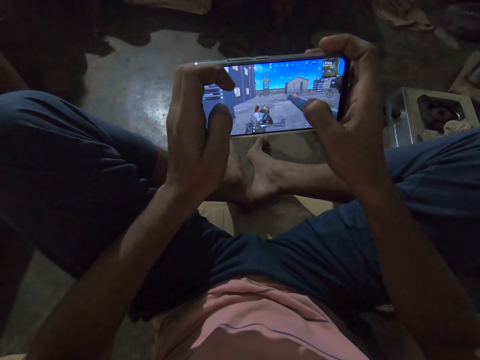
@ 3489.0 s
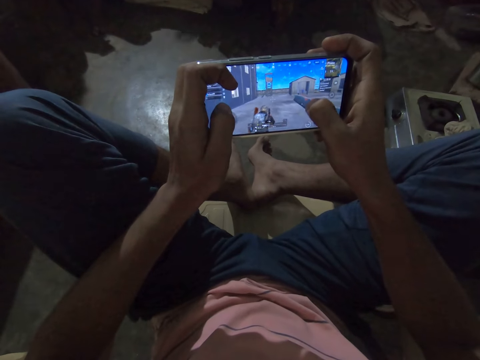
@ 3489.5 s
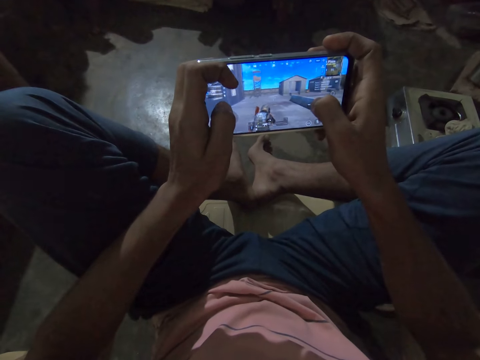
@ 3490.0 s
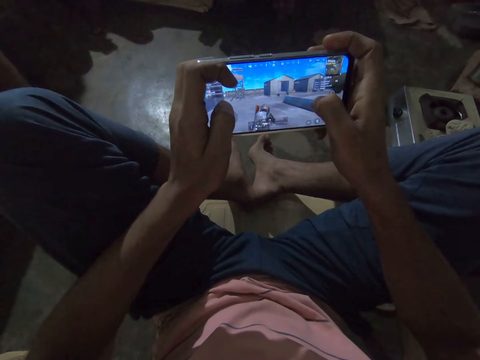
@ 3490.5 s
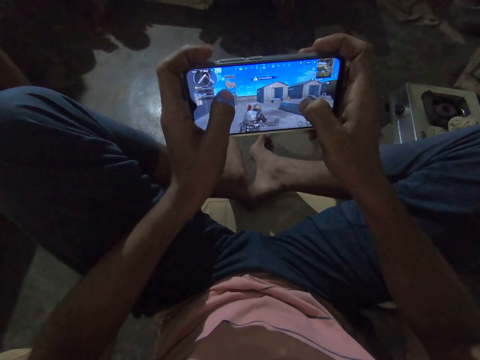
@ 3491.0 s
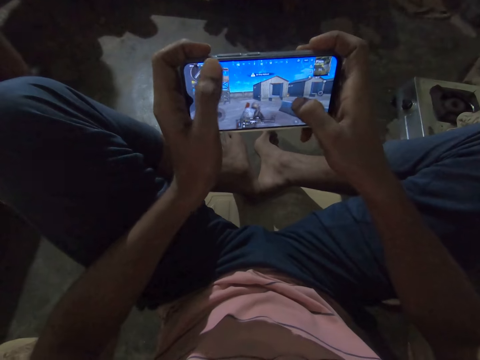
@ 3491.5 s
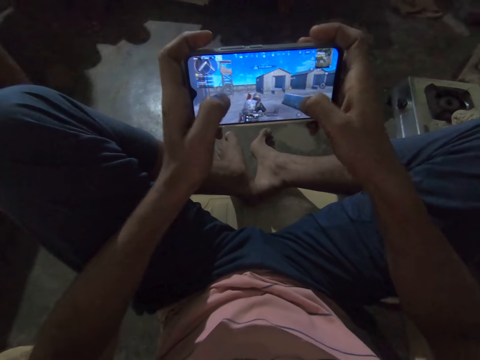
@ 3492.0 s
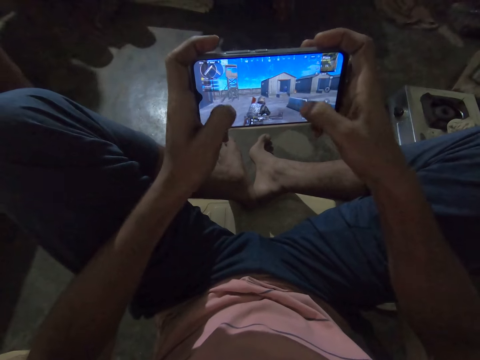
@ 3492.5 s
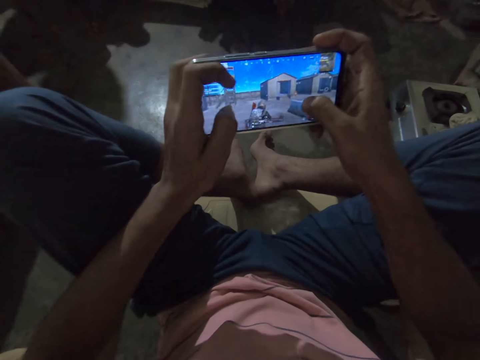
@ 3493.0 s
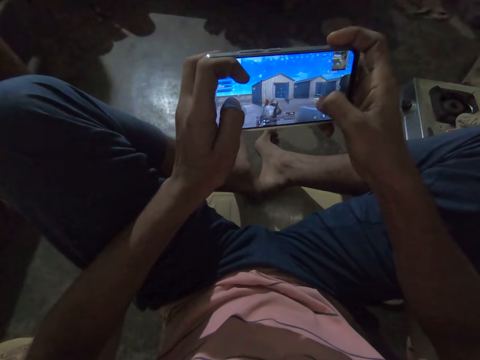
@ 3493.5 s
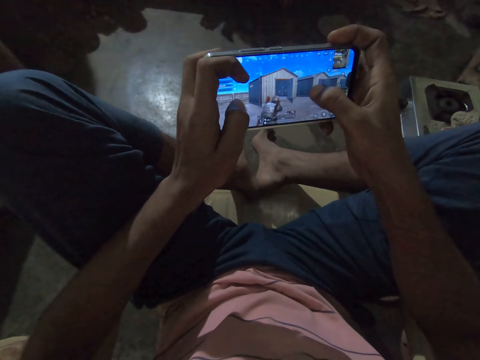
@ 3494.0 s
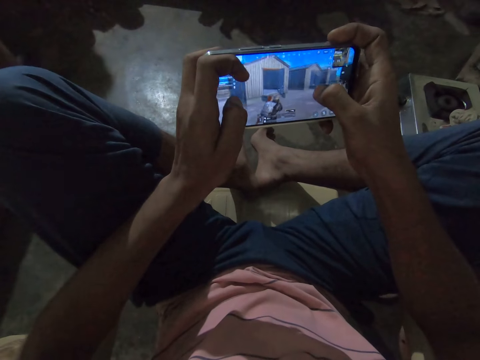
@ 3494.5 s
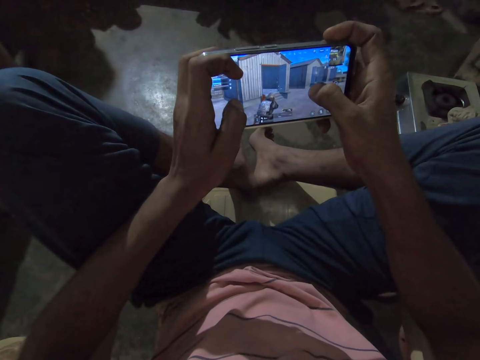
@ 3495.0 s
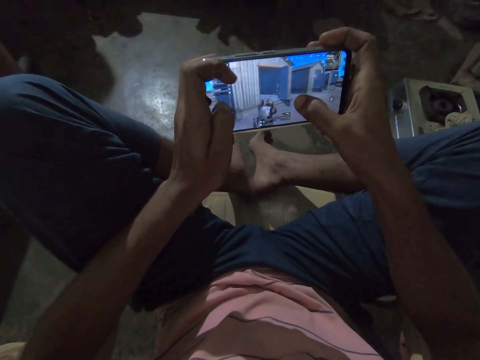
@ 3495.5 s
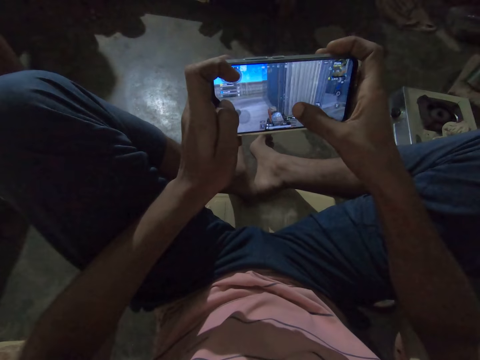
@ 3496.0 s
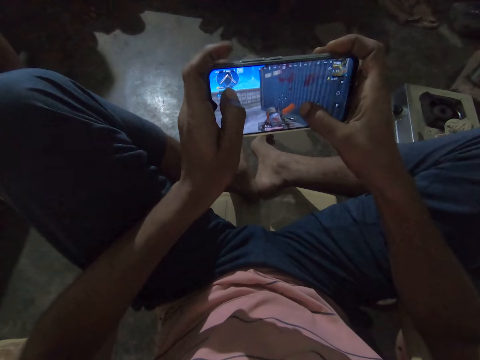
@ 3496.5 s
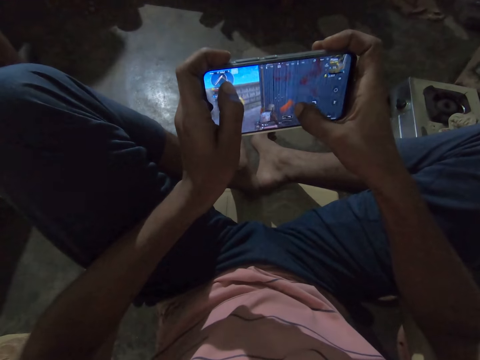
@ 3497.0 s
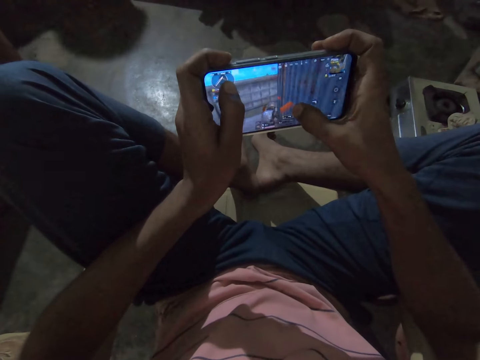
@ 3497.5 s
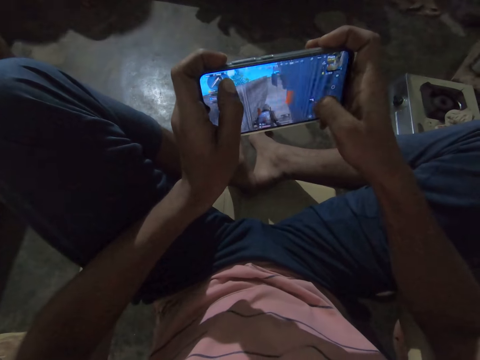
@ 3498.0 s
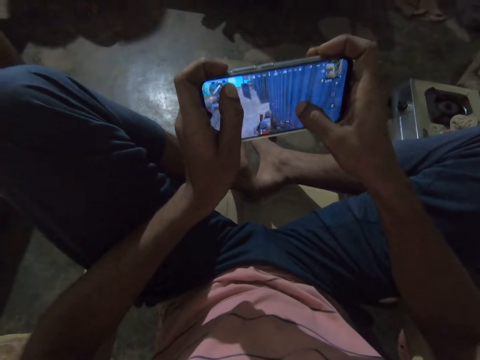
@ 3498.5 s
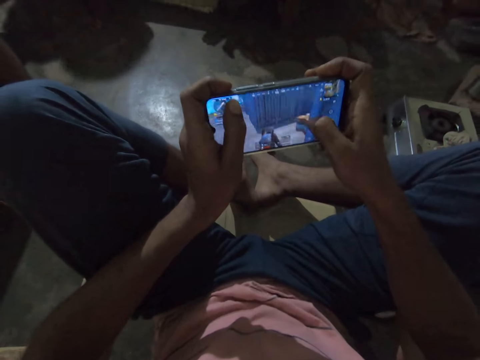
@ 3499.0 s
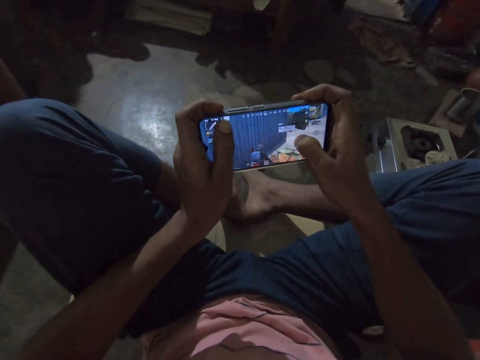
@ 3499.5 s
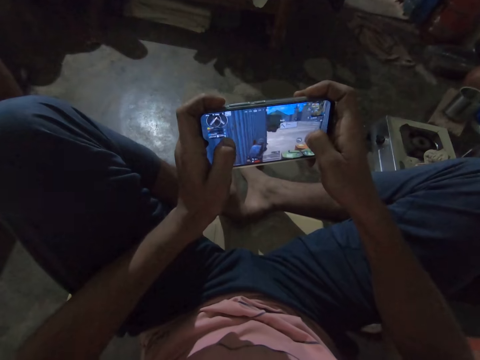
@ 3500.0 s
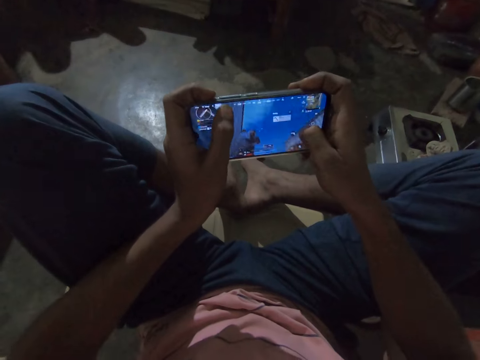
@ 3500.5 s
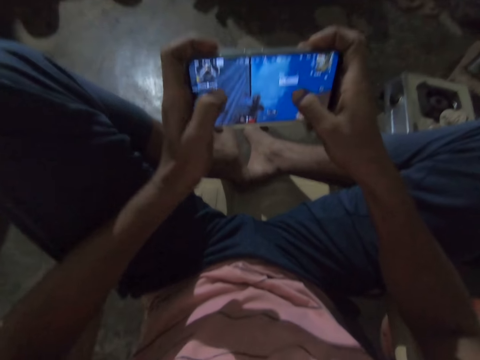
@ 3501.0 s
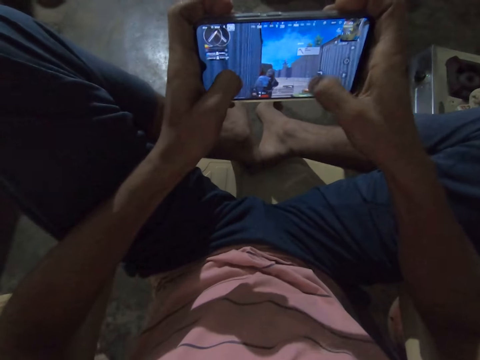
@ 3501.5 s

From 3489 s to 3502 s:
The camera wearer plays a game on the phone repeatedly. They talk with a man.

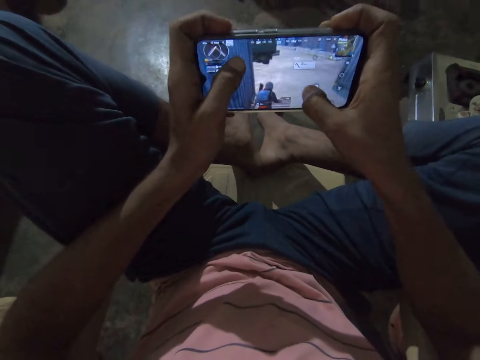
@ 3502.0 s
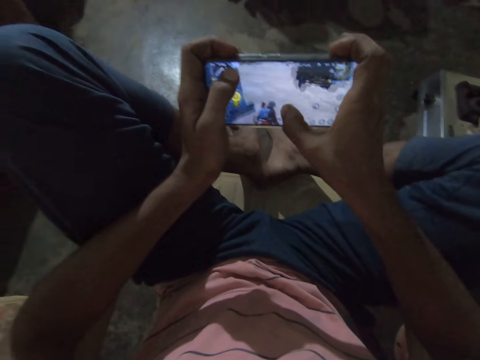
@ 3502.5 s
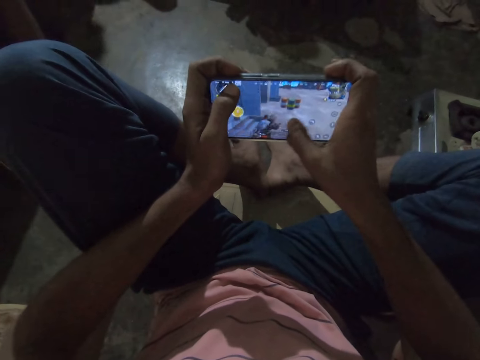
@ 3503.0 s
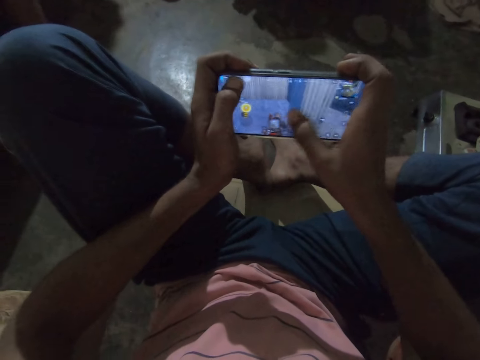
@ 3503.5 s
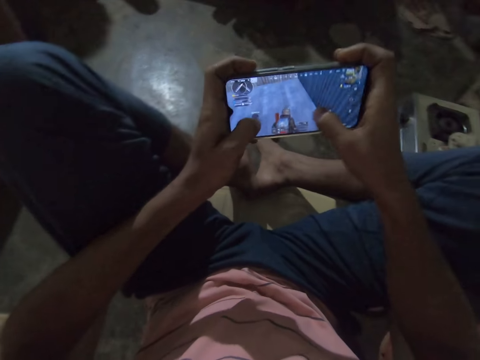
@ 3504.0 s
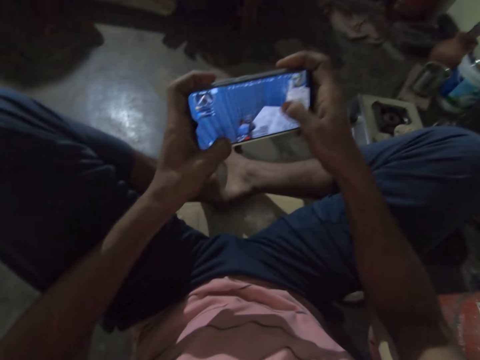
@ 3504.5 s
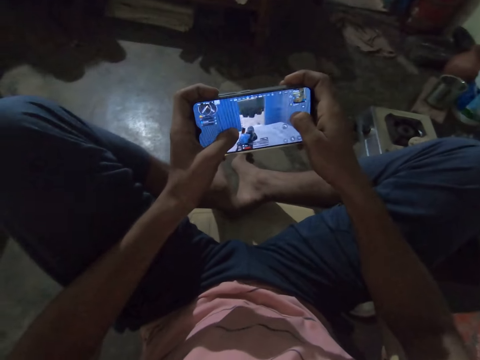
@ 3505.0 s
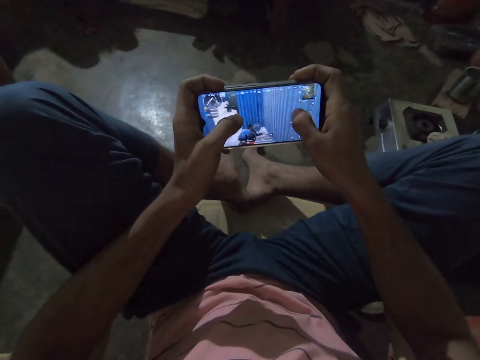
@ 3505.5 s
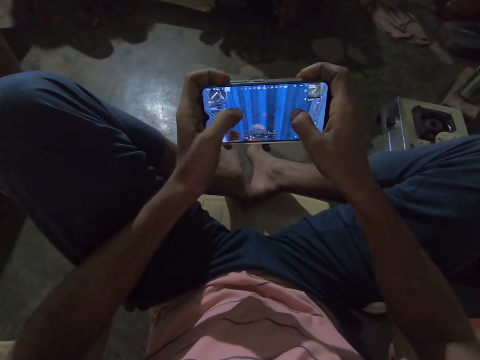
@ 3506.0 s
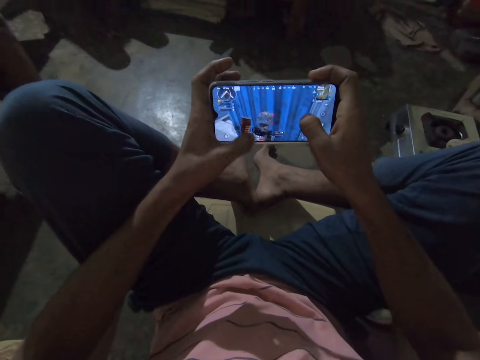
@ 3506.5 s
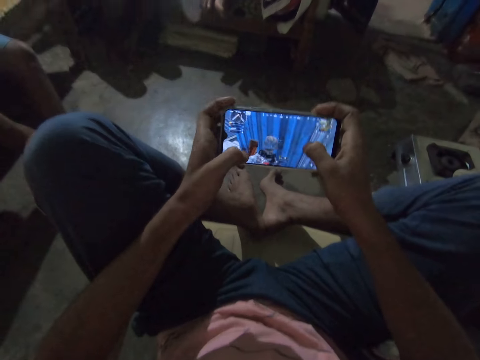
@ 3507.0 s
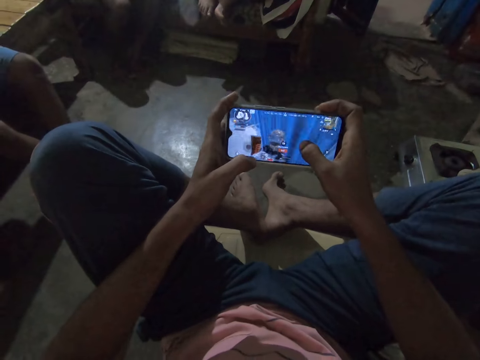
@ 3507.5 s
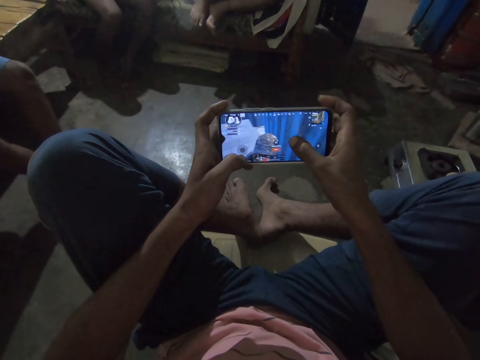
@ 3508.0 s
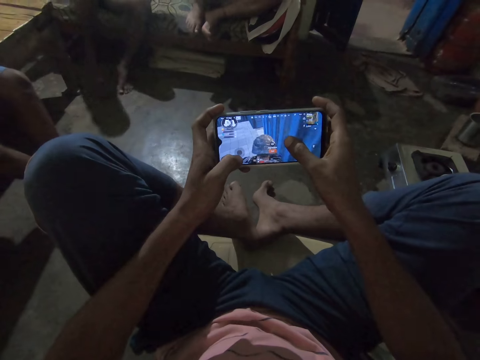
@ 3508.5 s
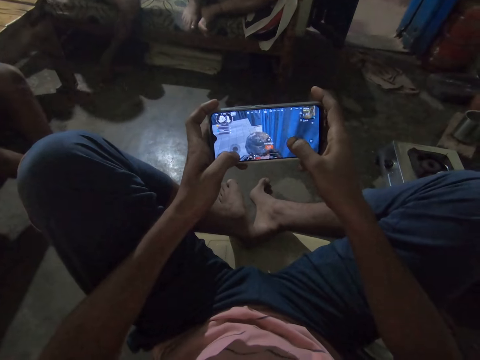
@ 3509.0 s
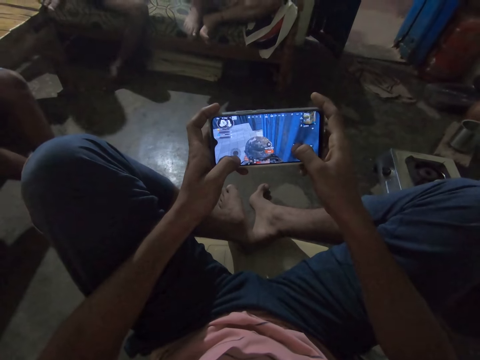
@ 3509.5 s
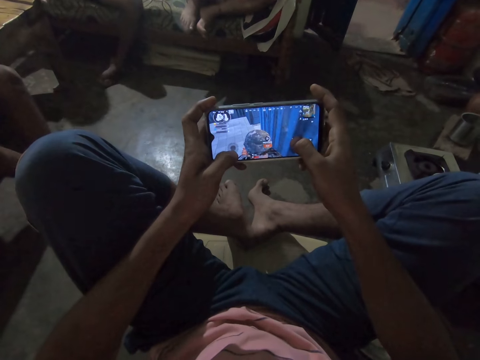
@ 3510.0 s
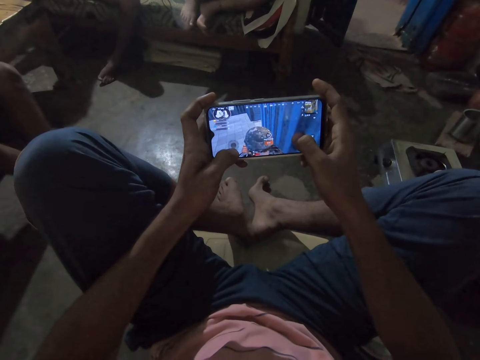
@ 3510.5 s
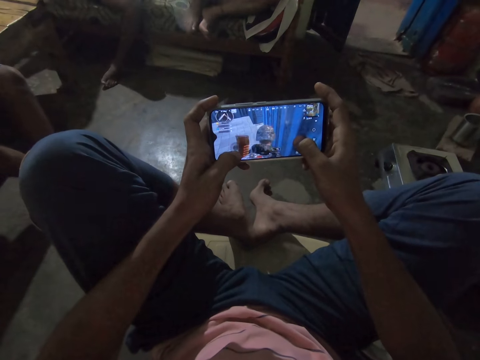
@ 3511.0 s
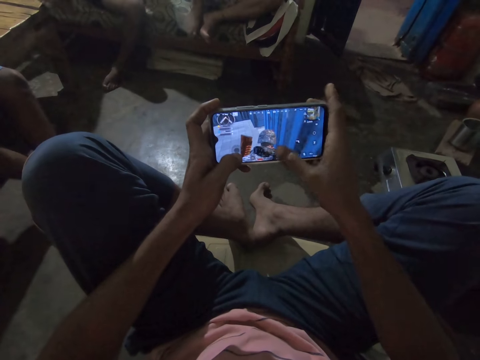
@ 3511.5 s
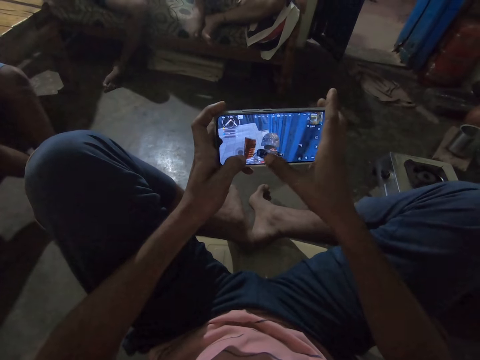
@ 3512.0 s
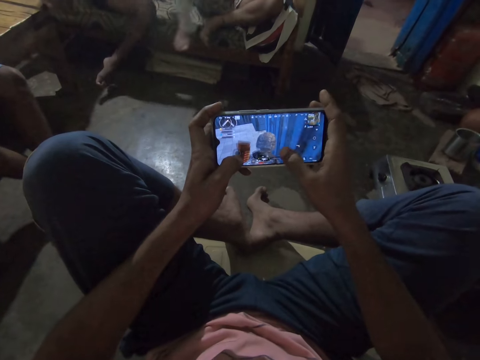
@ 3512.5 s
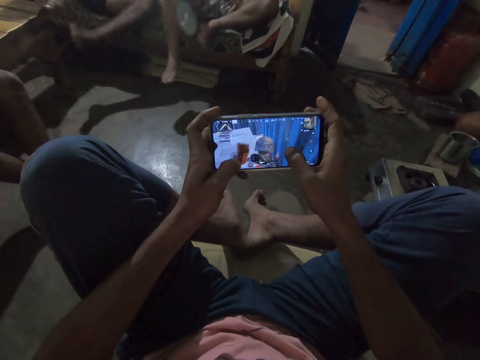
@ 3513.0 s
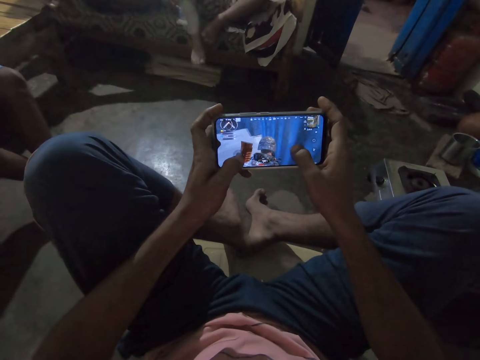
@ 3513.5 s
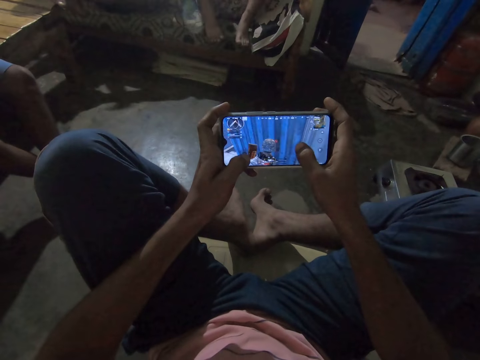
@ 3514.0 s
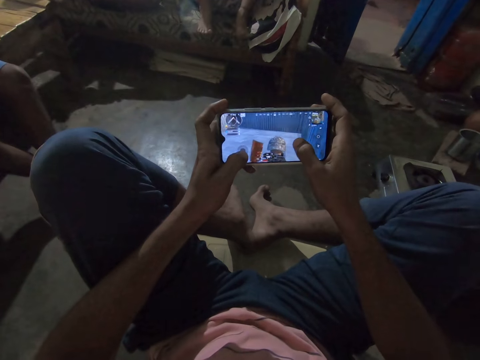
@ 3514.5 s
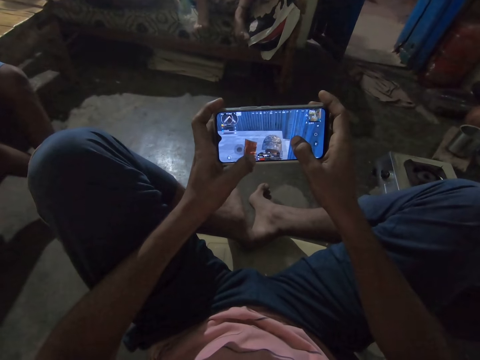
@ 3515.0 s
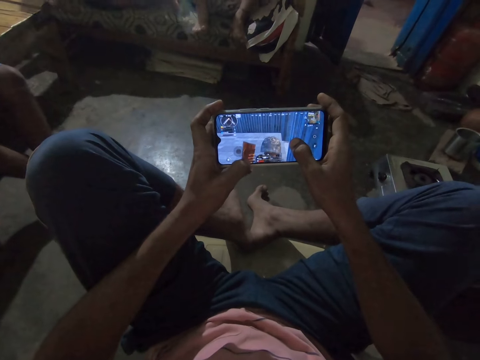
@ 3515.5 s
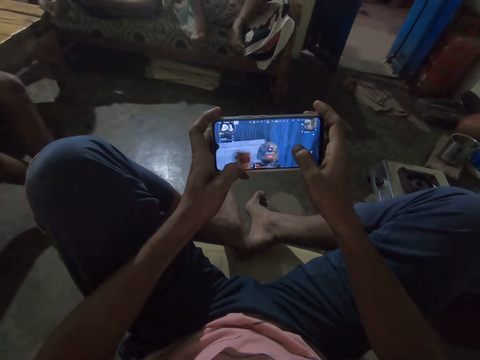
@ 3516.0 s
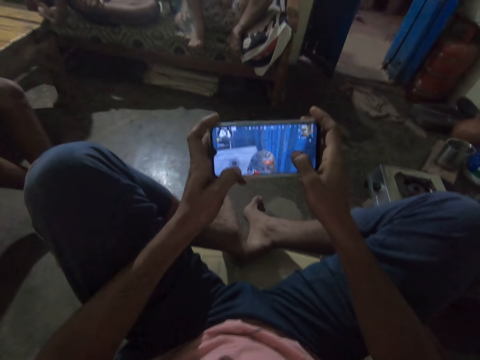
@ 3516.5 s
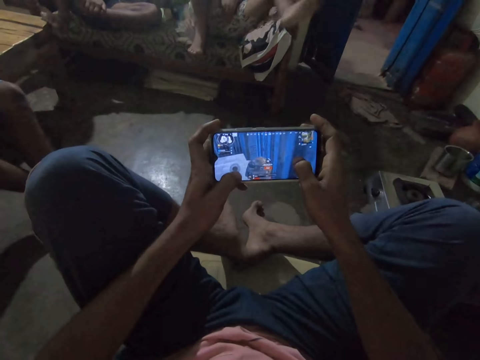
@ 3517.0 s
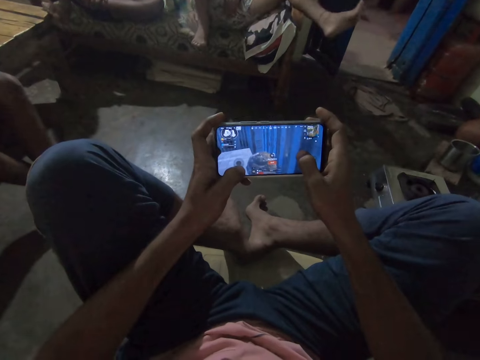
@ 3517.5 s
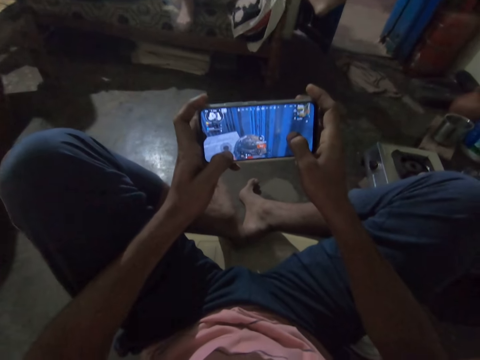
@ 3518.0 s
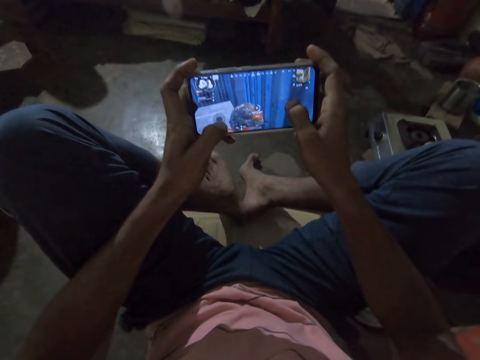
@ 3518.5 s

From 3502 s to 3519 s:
The camera wearer plays a game on the phone. They play a game on the phone again. They talk with a person in the background. They play the video game on the phone. They play a game on the phone repeatedly.
